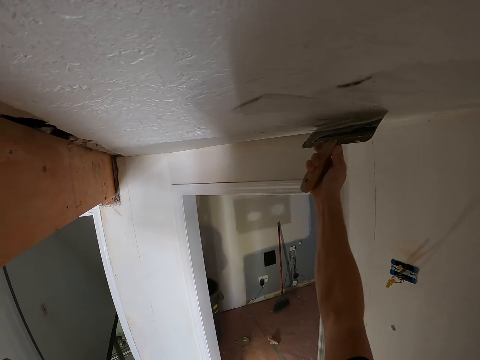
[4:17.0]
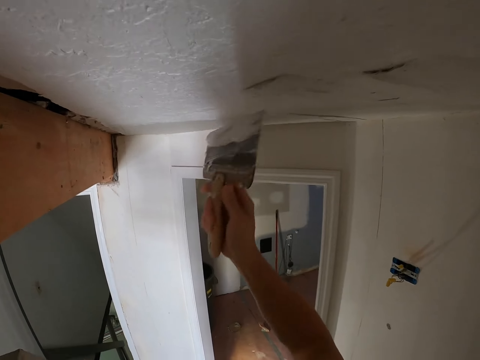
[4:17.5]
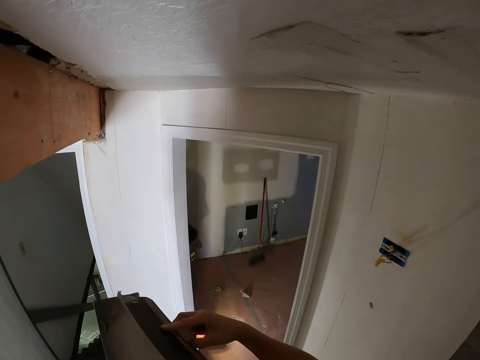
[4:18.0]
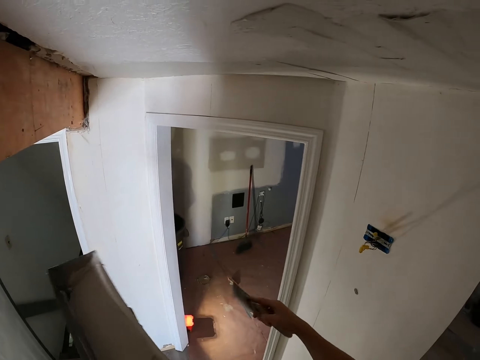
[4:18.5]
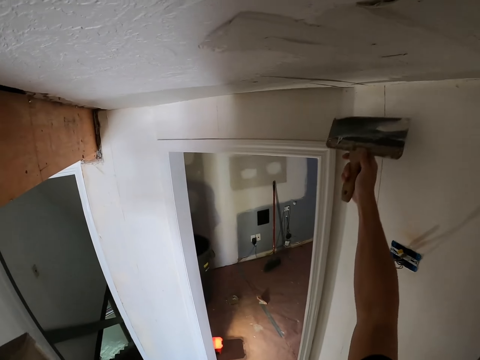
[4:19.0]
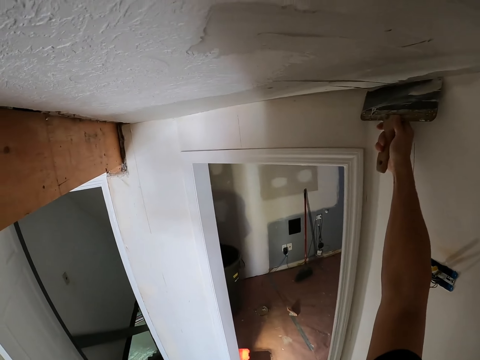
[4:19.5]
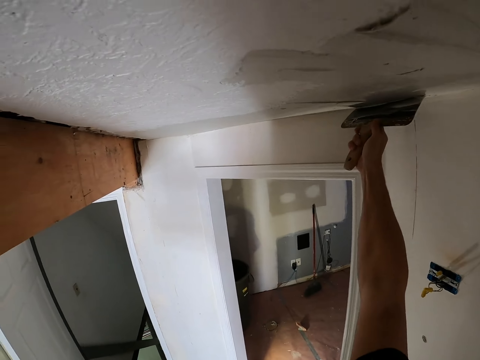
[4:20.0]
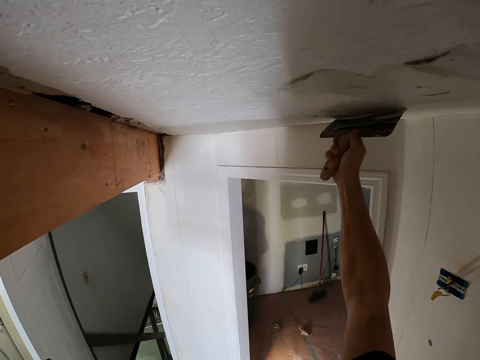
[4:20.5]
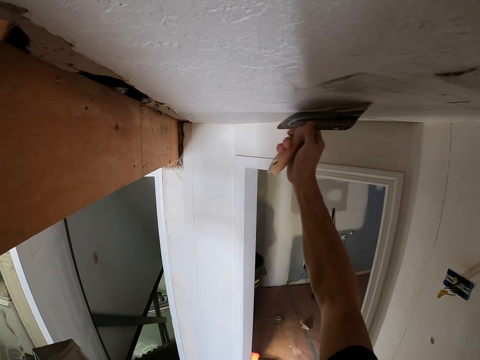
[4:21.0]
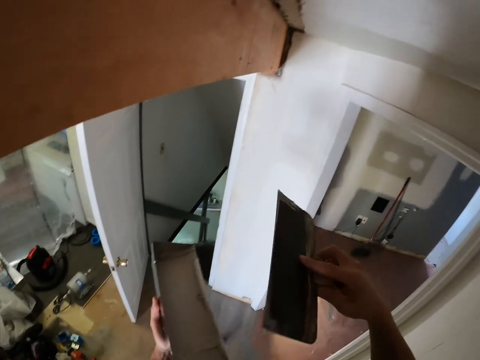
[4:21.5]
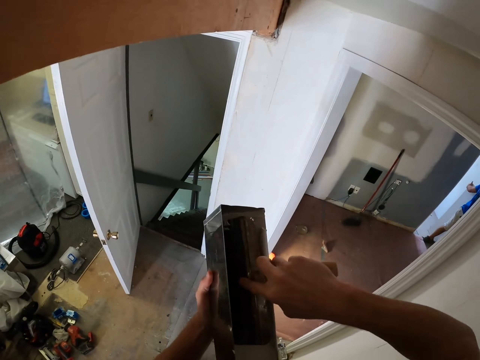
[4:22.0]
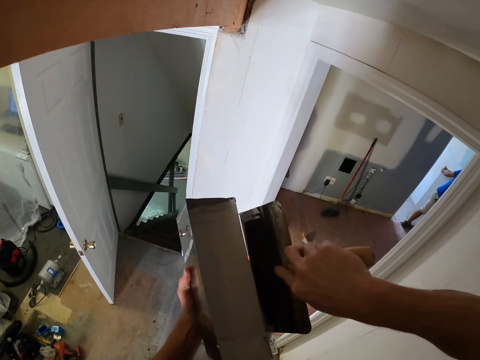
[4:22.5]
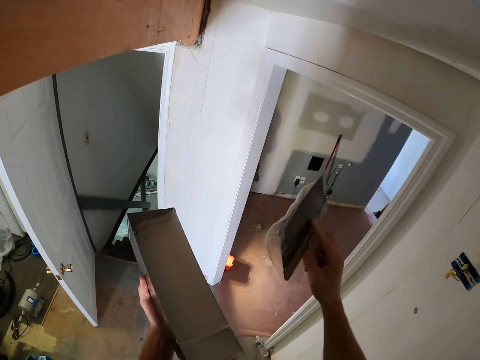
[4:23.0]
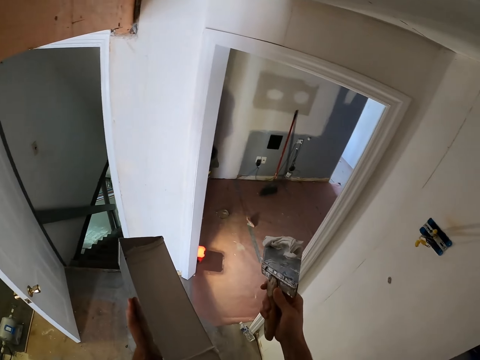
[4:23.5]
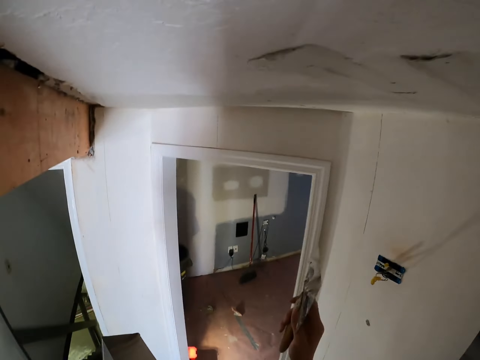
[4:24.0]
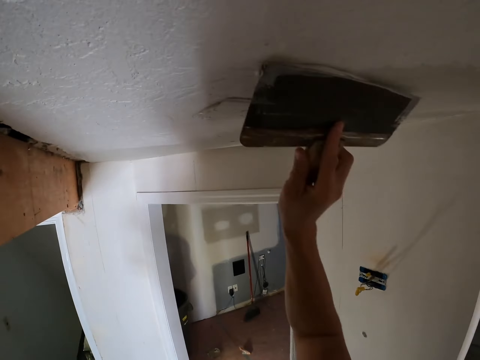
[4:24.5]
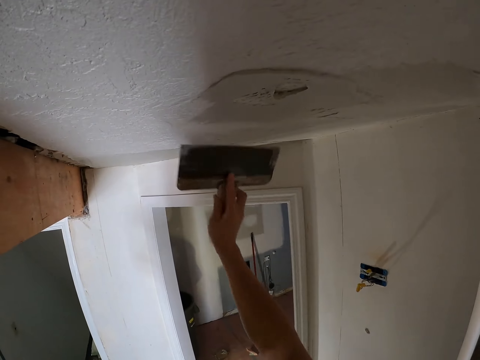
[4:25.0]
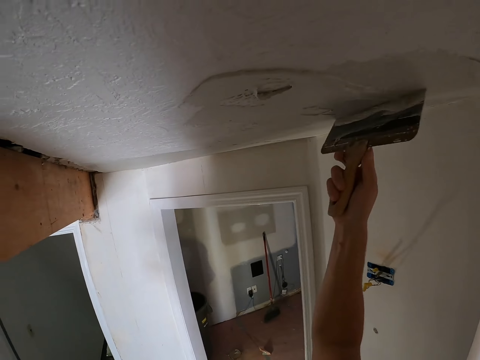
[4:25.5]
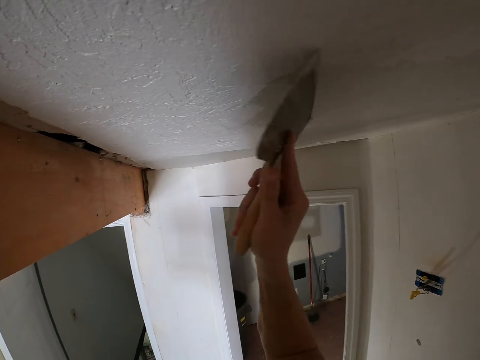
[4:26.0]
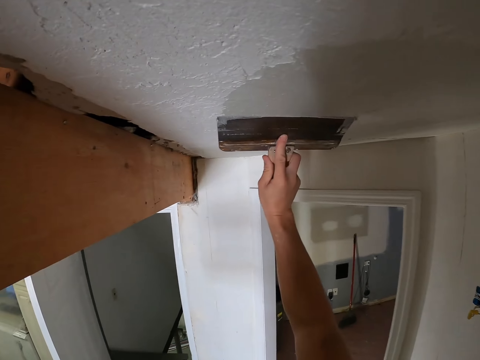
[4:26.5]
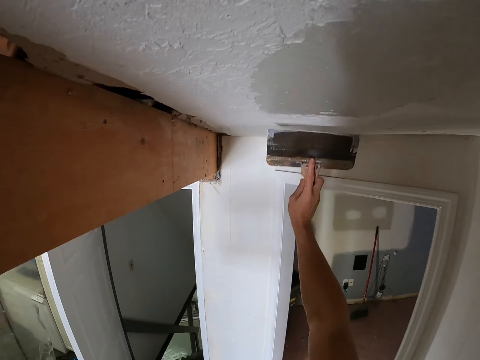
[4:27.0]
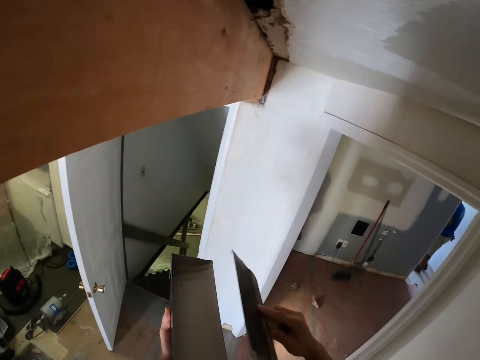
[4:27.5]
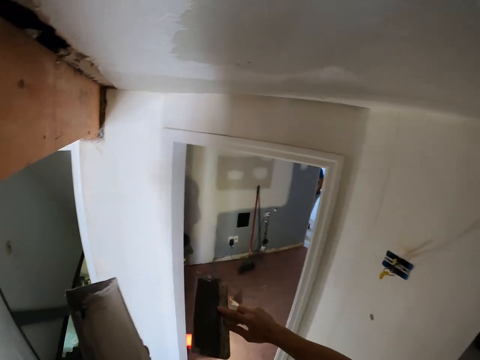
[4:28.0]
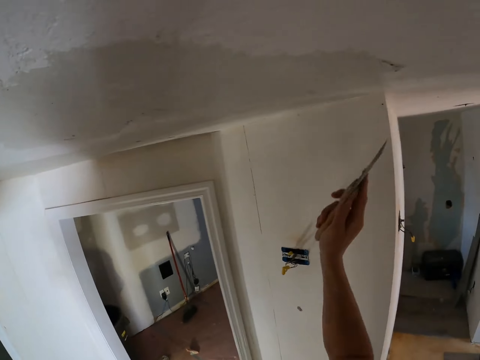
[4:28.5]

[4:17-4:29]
The camera wearer wipes the trowel on the container. They paint the wall. They scoop the paints on the floor. They paint the wall. They wipe the trowel on the container.

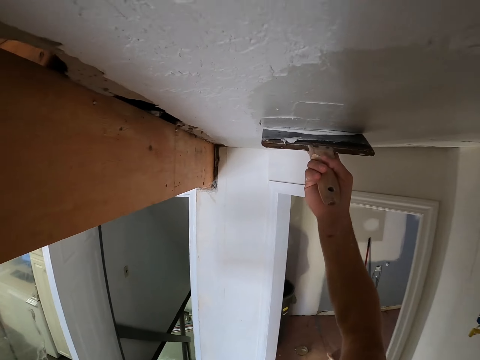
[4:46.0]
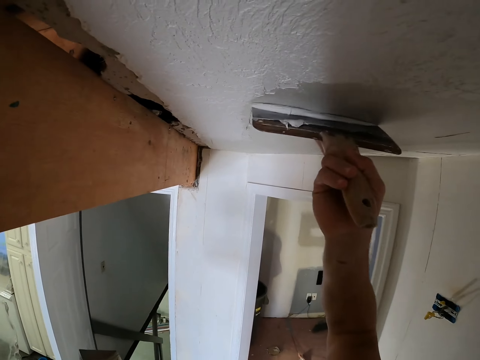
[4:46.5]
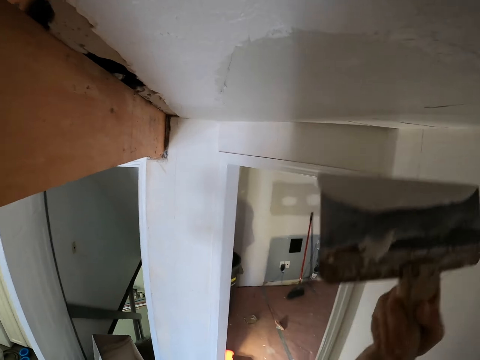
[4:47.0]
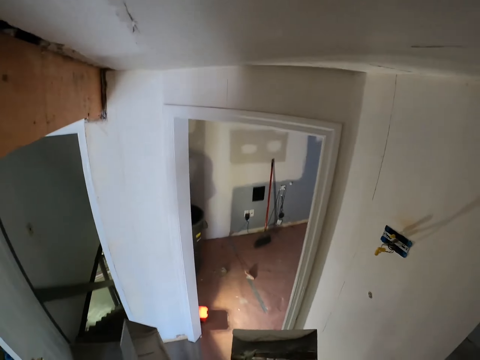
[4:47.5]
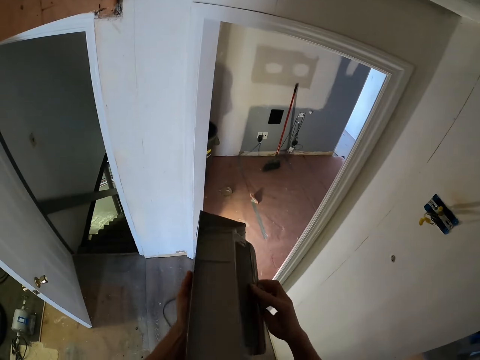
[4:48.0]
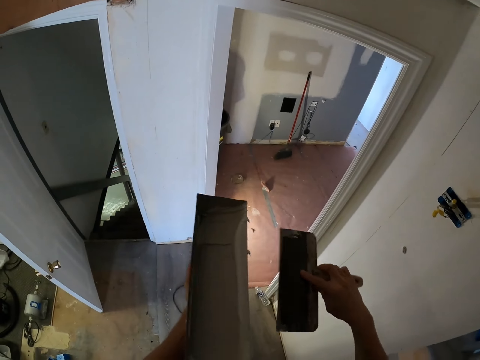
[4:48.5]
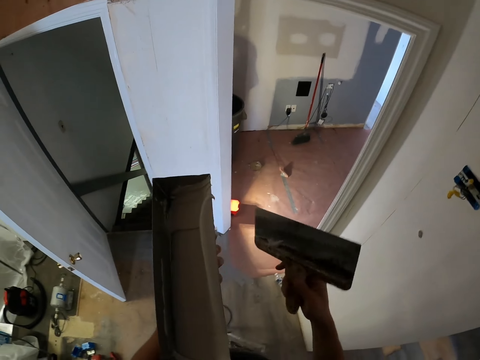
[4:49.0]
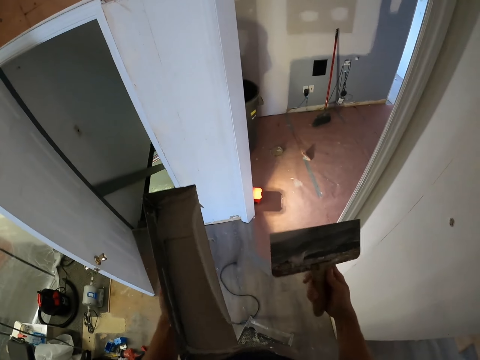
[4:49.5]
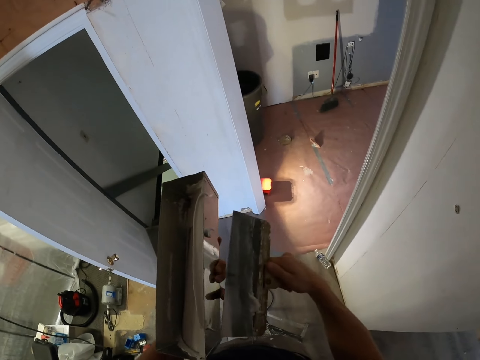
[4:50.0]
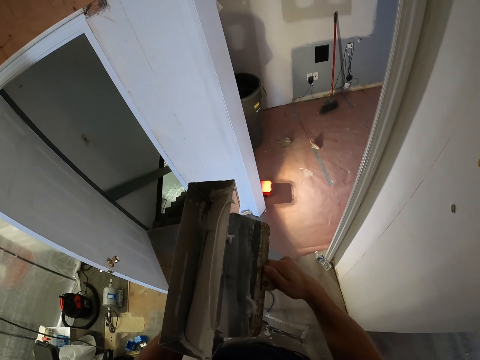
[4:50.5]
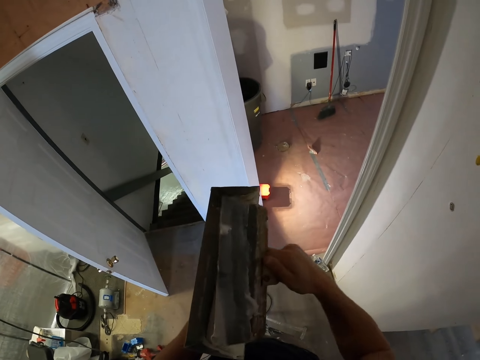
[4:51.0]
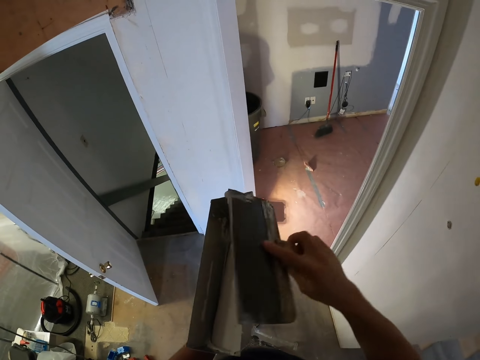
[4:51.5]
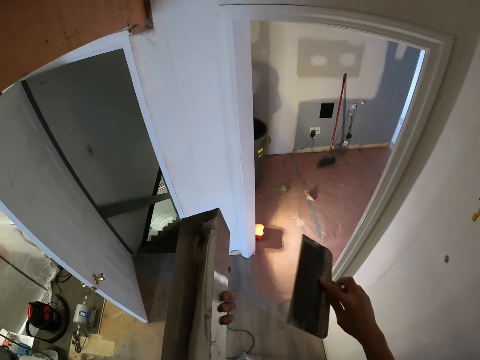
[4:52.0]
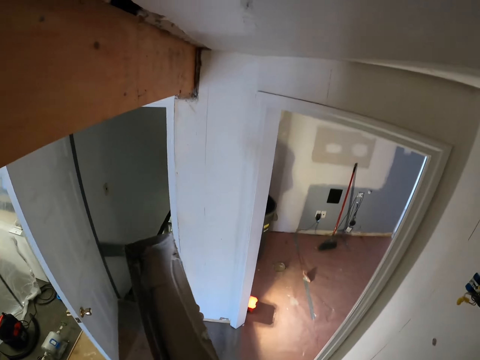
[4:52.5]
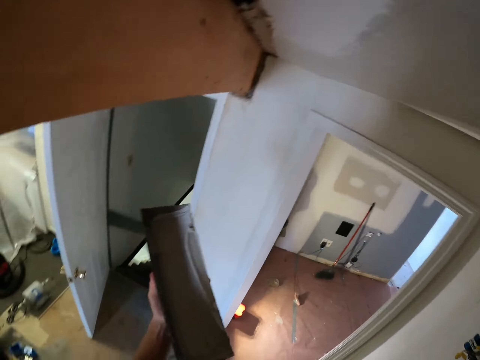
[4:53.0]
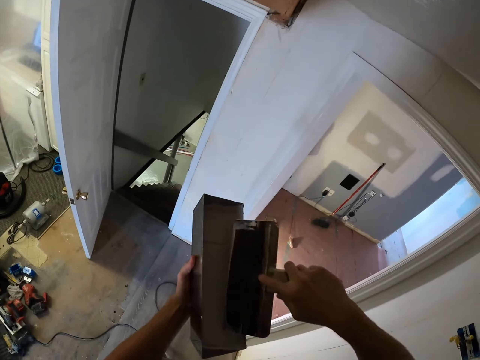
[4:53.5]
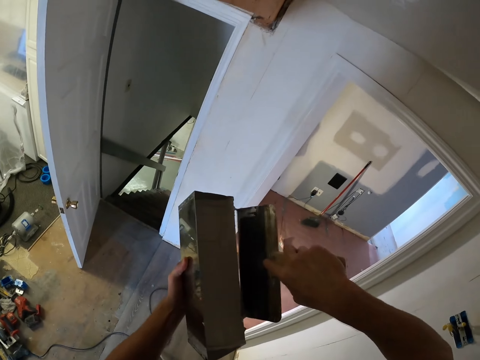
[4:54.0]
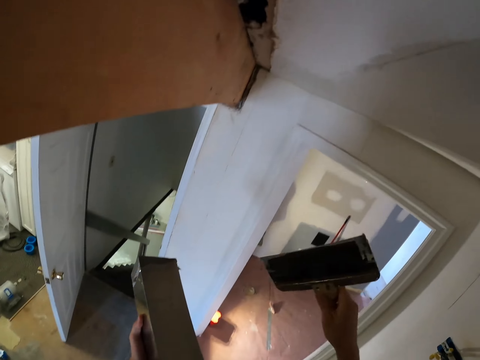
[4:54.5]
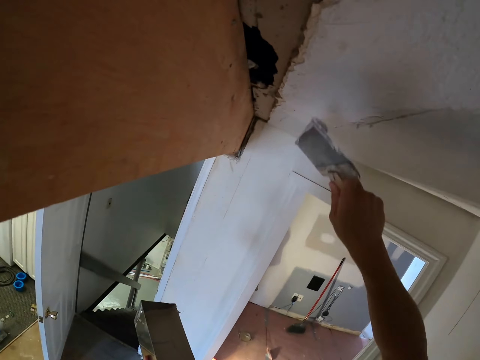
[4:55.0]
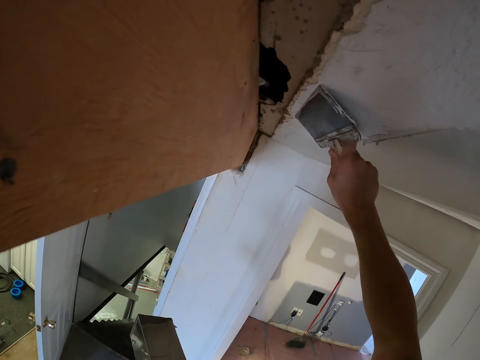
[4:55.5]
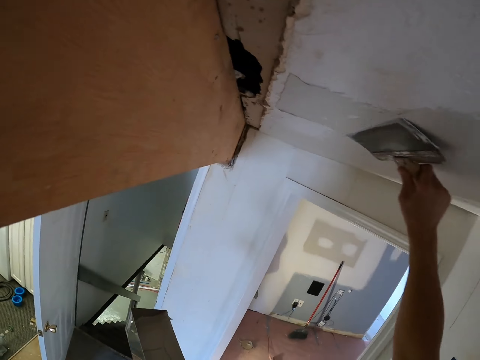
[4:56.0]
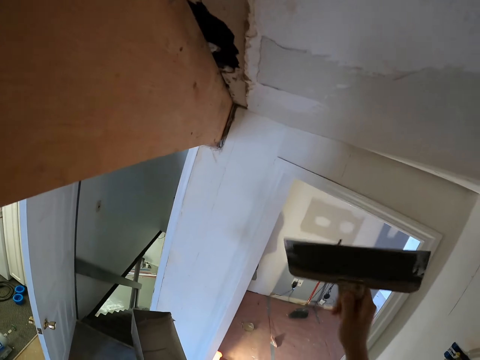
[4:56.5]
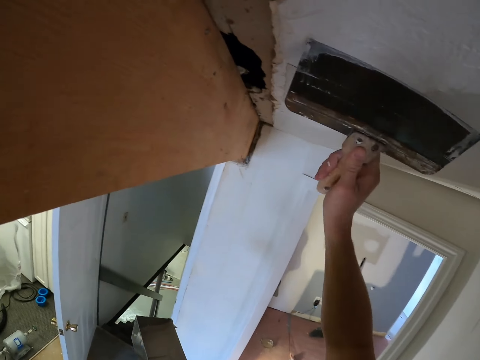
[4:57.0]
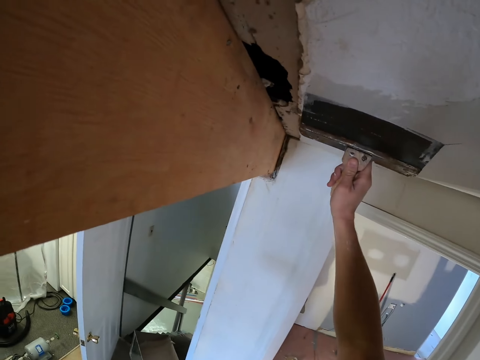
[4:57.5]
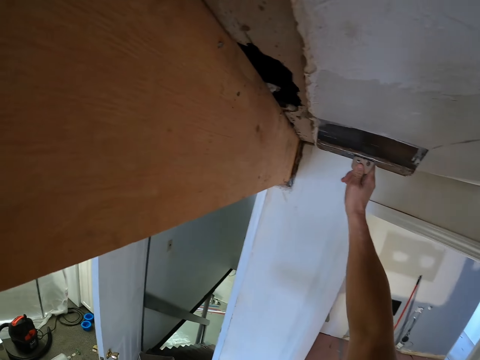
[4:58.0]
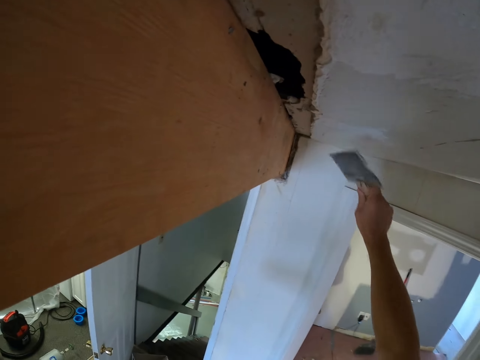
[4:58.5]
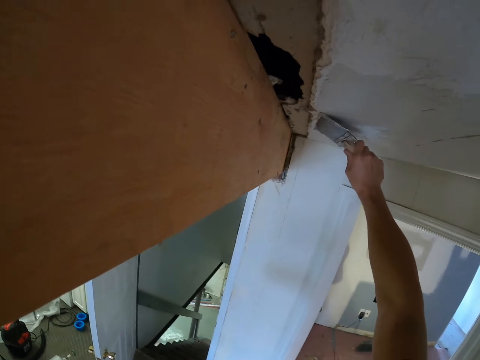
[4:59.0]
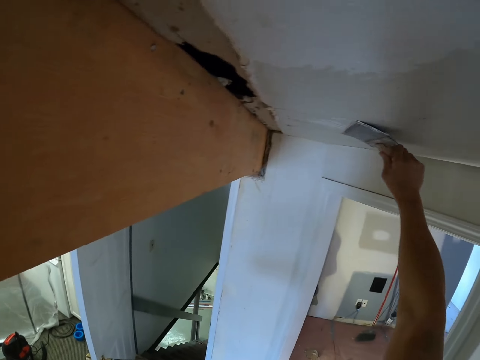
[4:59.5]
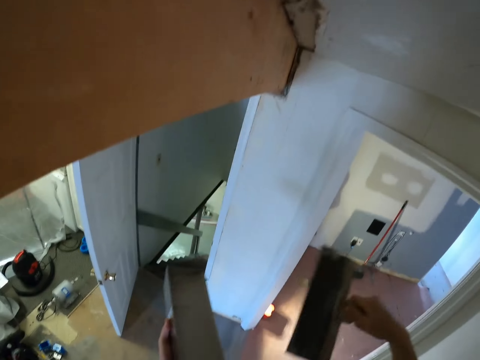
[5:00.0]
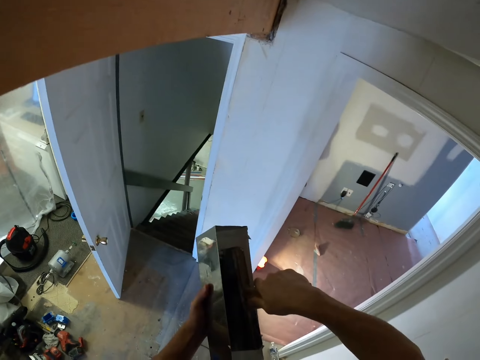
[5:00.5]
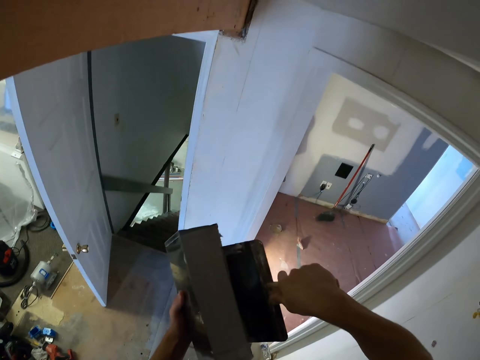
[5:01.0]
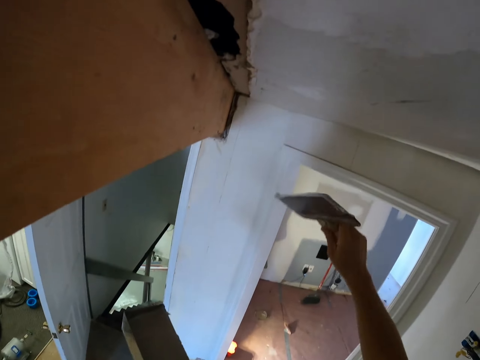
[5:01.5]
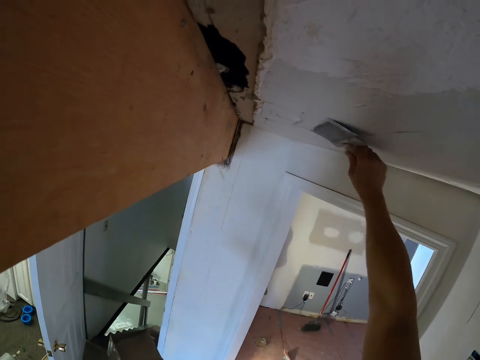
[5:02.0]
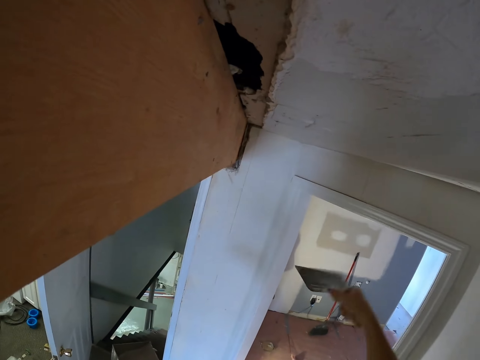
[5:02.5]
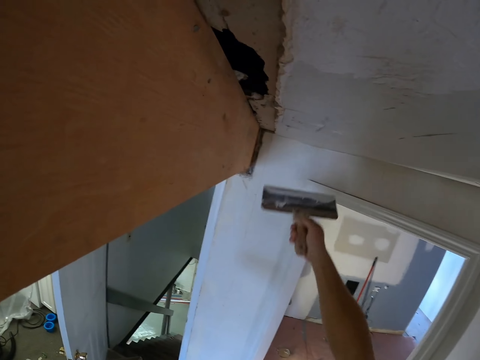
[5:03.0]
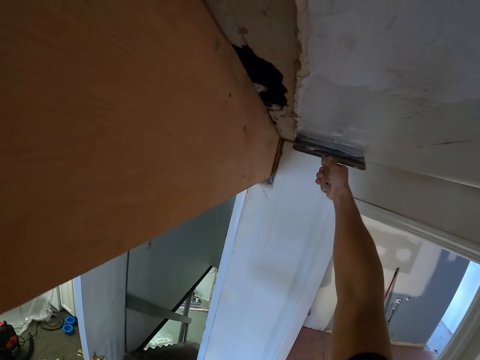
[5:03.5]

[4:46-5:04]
The camera wearer drops the spatula or trowel. They remove excess paint from the spatula. They hold the spatula firmly. They scoop the excess paint that smeared on the metal container. They scoop the paint from the metal container with the trowel. They smear the paint on the ceiling board or wall. They scoop the paints in the container with the trowel.
